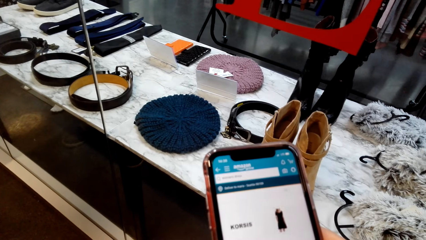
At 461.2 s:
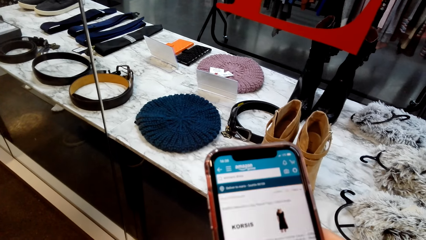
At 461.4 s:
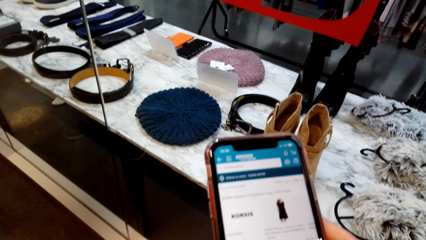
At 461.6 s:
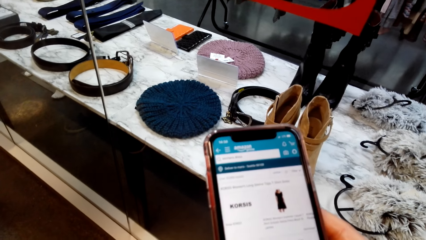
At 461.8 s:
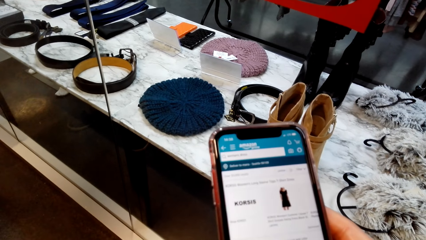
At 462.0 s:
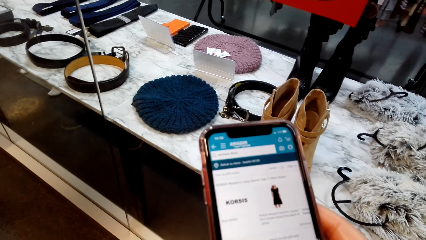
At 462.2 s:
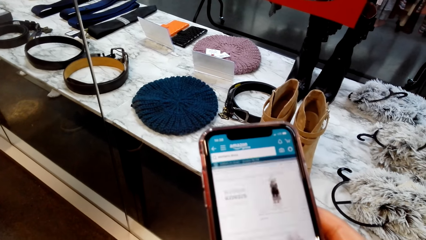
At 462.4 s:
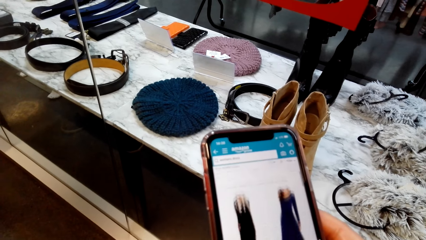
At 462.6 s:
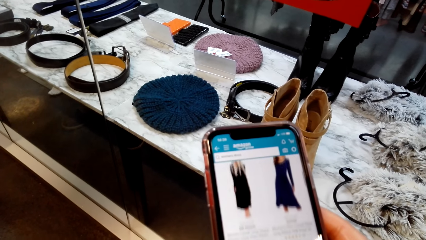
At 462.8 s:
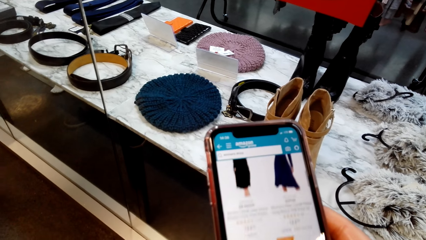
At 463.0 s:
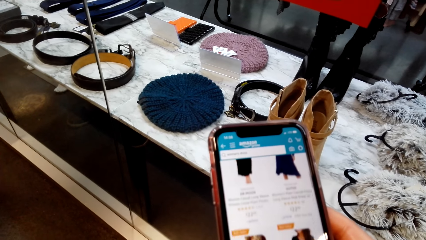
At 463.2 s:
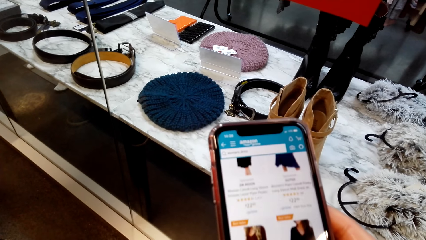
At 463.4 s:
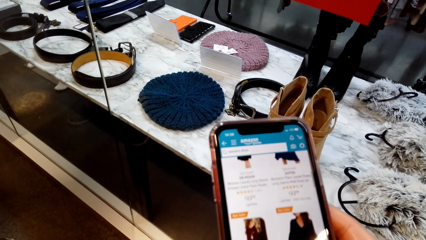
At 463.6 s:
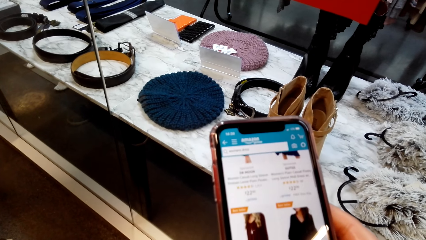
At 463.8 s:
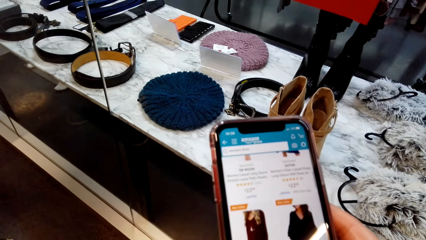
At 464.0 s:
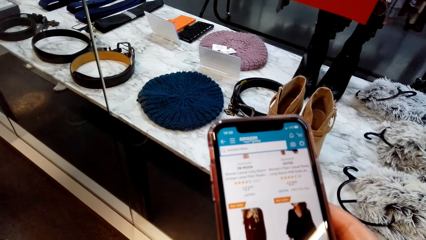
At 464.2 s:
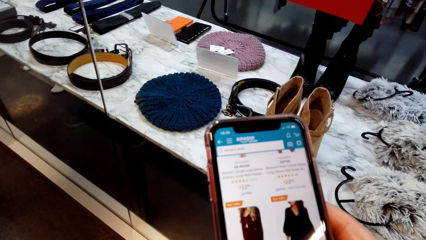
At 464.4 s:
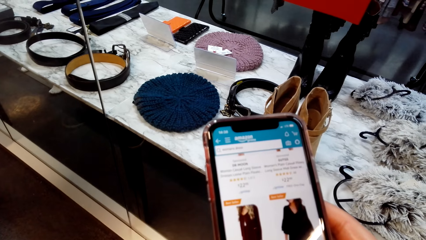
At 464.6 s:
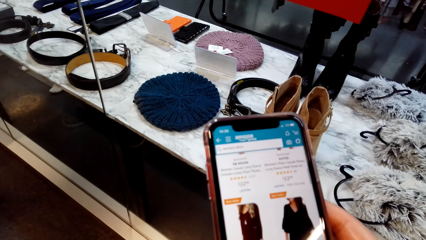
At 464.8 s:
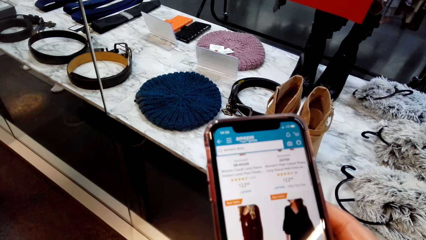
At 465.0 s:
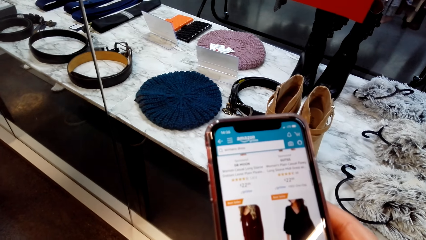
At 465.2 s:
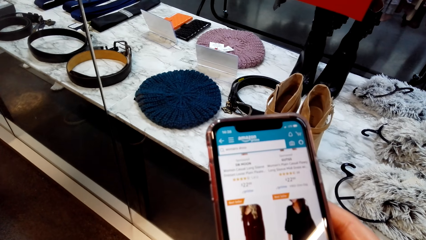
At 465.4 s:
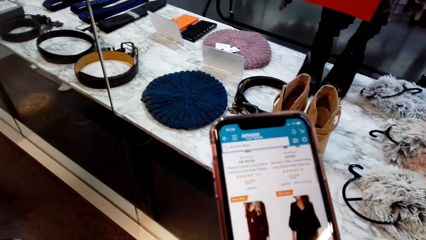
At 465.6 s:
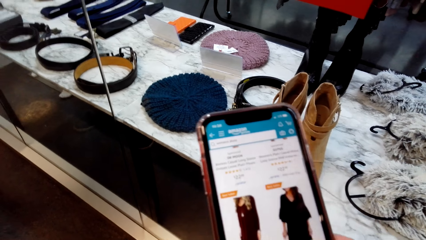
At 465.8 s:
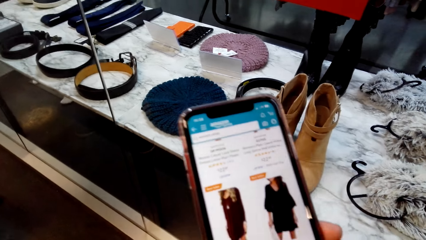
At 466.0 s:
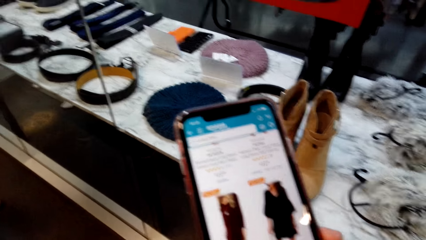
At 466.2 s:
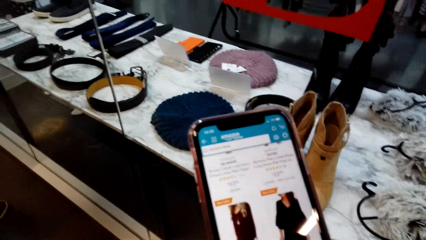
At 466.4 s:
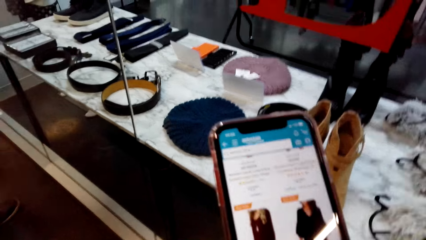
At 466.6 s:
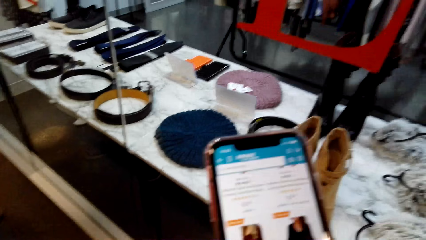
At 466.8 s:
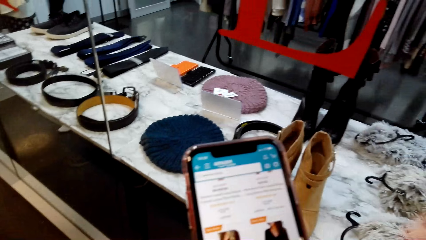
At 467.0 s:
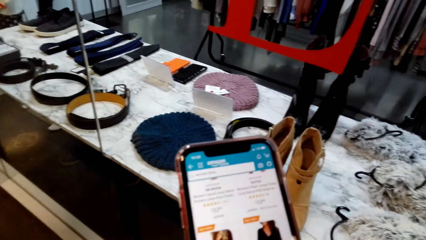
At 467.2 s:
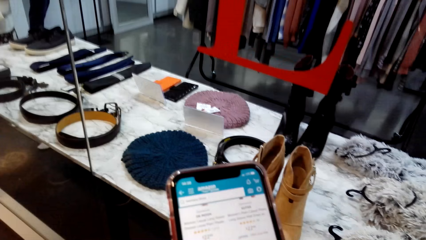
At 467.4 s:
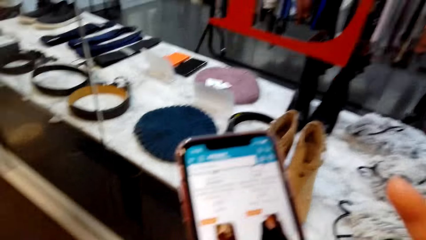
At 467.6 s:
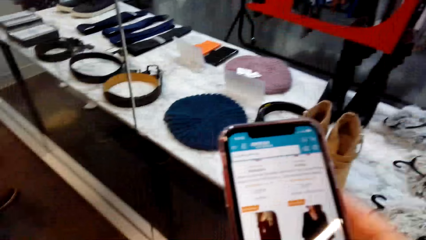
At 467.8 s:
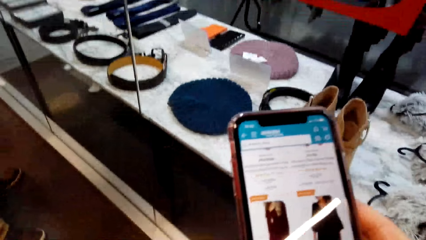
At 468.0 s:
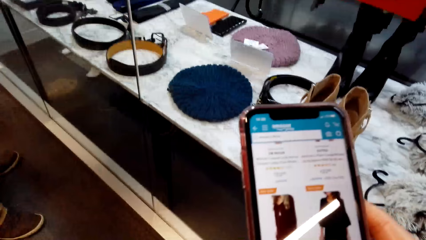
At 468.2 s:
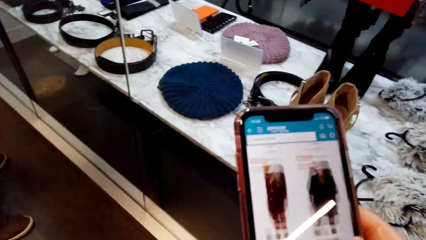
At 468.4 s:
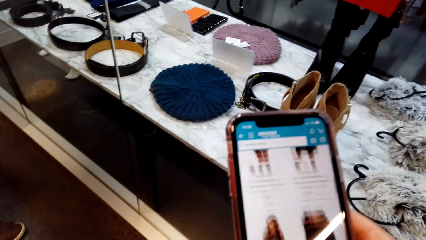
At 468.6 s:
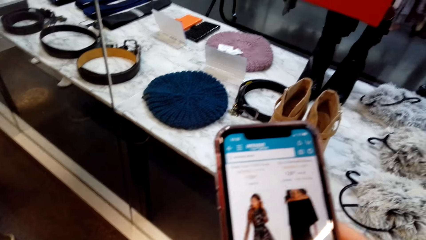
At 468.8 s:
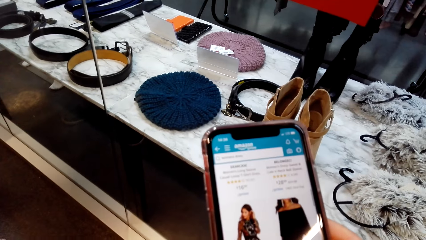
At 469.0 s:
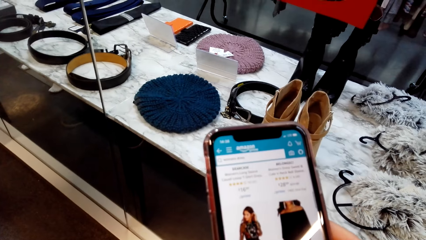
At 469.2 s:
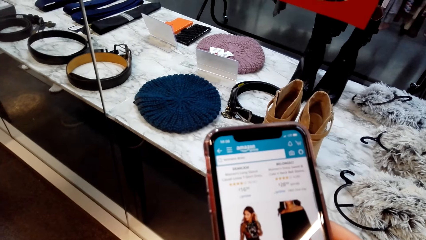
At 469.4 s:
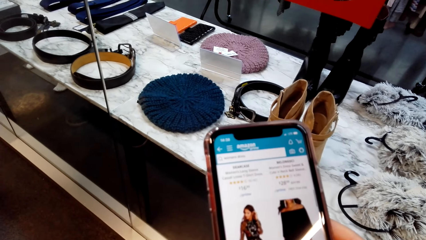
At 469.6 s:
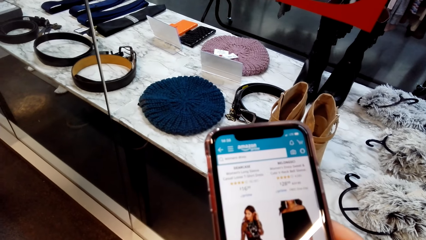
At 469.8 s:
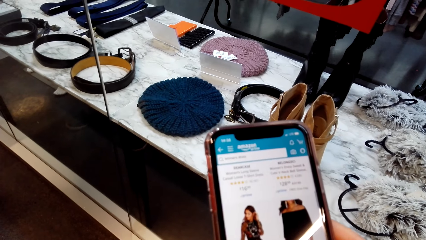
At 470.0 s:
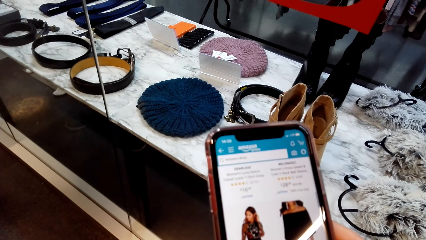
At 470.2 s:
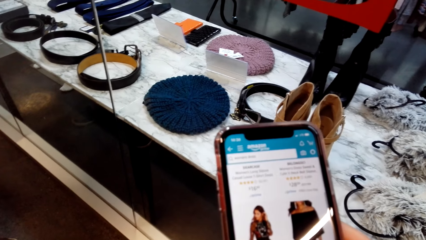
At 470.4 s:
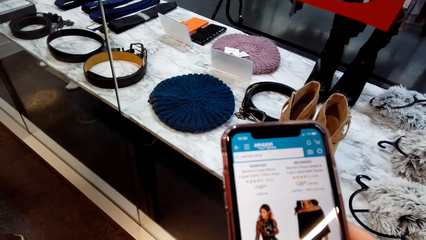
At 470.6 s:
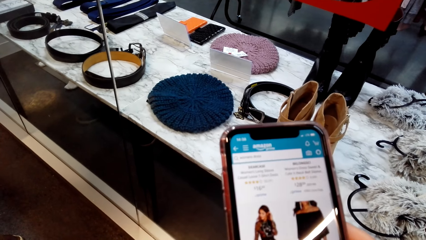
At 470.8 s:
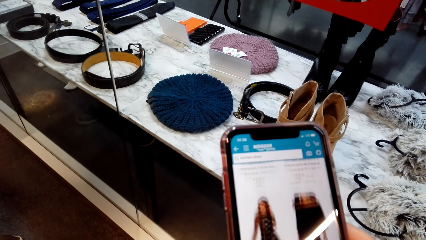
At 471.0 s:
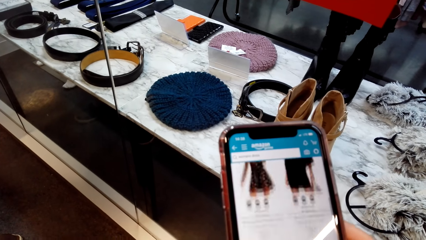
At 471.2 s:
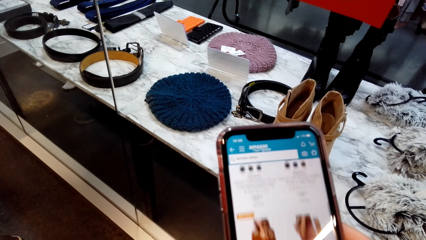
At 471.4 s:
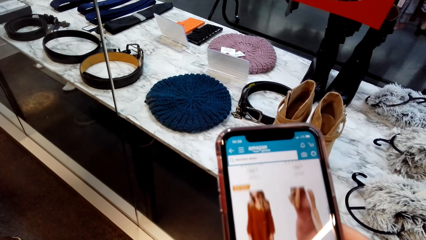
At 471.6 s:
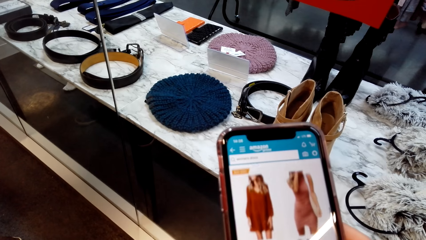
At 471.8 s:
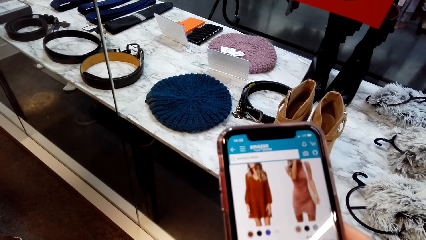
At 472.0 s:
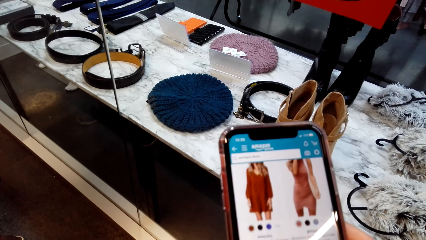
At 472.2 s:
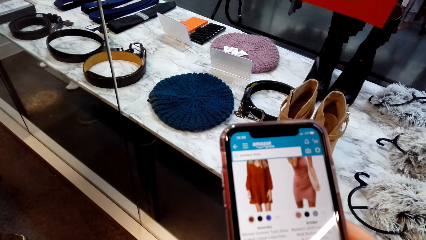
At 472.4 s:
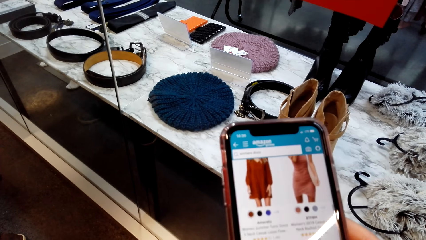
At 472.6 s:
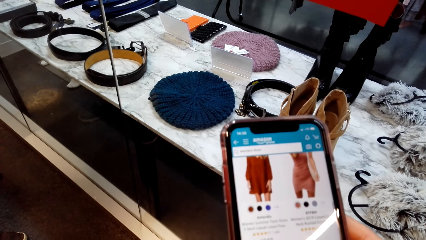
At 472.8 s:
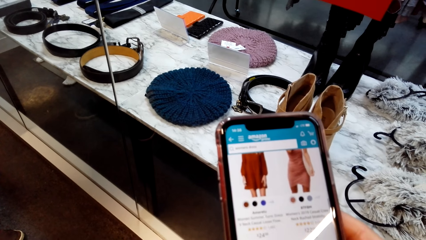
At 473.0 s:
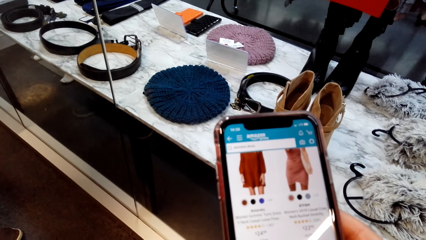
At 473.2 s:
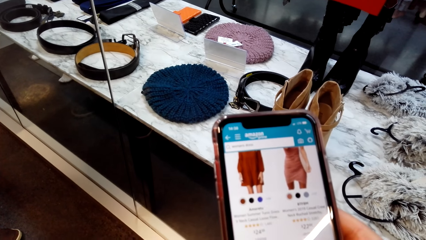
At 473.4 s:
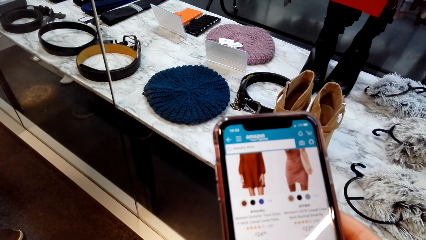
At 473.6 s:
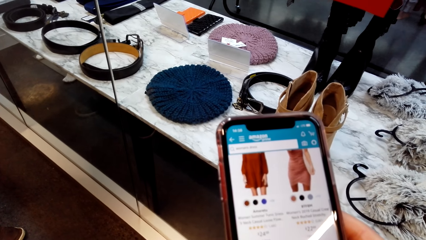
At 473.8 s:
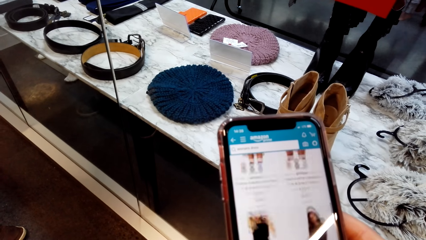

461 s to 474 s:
The camera wearer removes the hand from the phone. She touches her face. She operates the cellphone.

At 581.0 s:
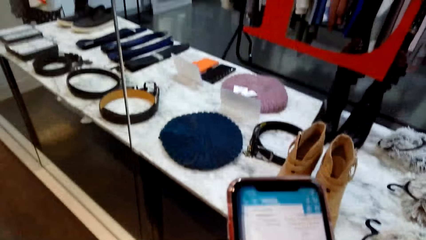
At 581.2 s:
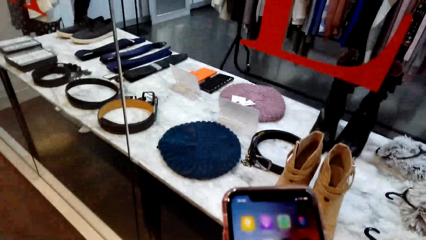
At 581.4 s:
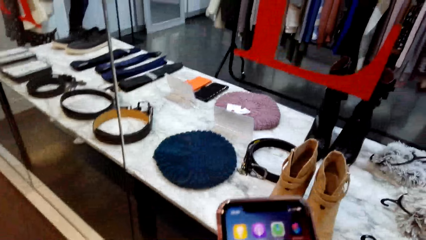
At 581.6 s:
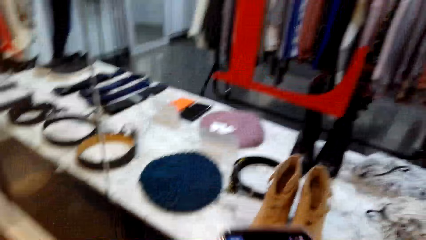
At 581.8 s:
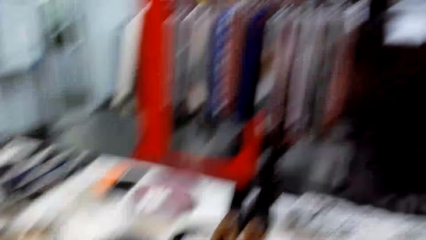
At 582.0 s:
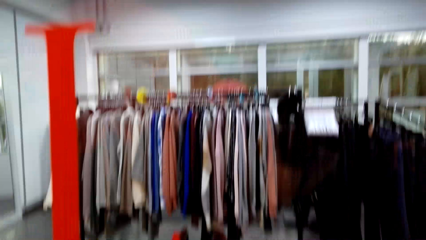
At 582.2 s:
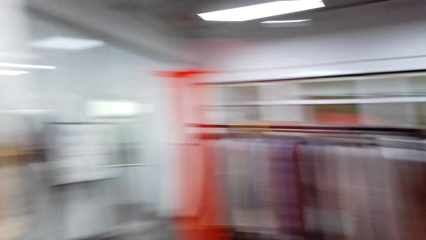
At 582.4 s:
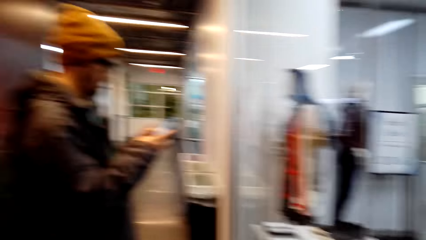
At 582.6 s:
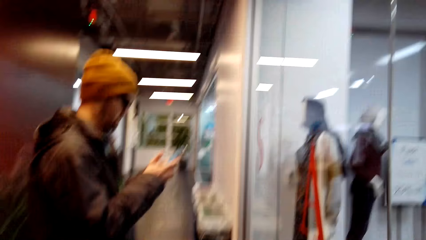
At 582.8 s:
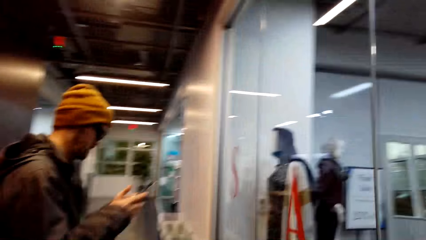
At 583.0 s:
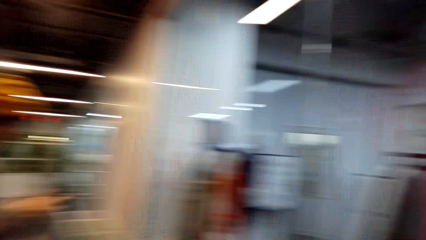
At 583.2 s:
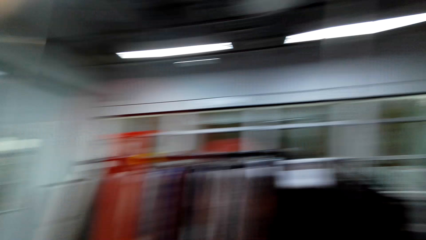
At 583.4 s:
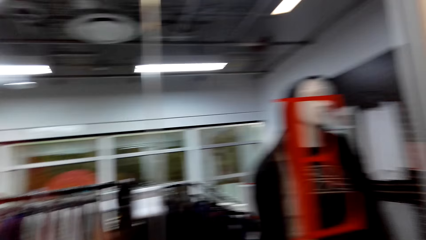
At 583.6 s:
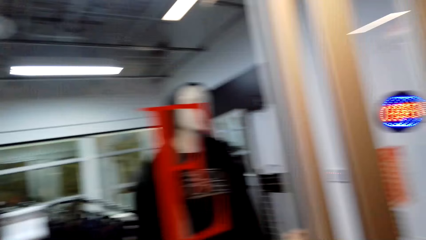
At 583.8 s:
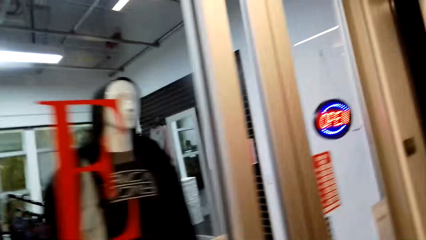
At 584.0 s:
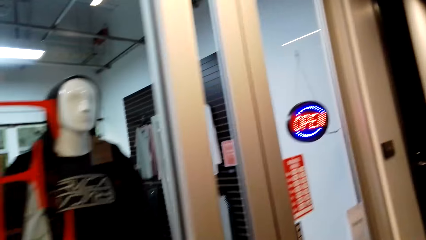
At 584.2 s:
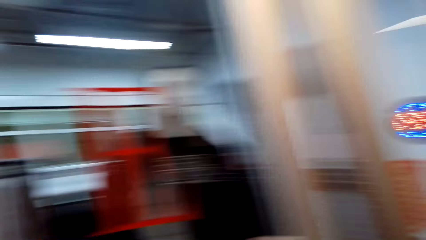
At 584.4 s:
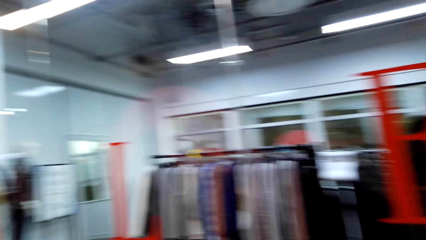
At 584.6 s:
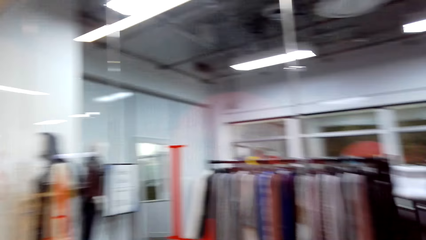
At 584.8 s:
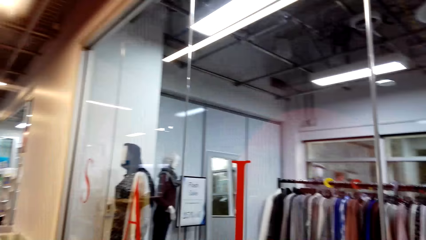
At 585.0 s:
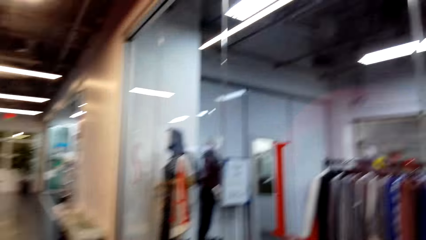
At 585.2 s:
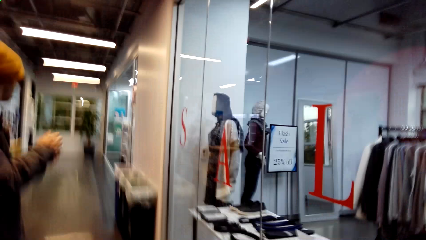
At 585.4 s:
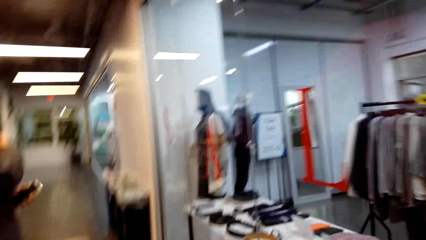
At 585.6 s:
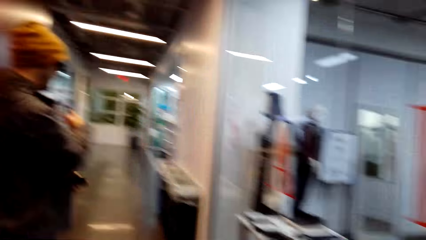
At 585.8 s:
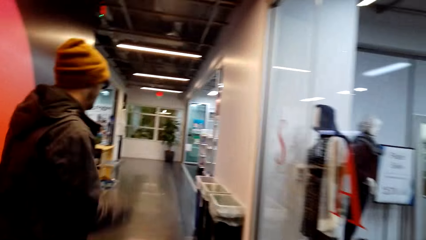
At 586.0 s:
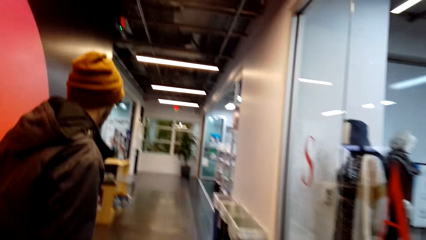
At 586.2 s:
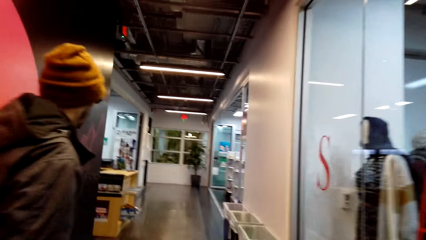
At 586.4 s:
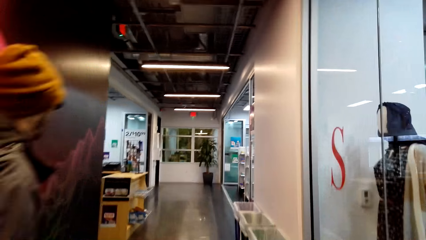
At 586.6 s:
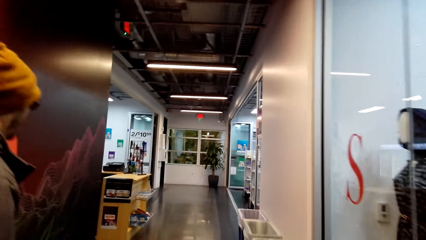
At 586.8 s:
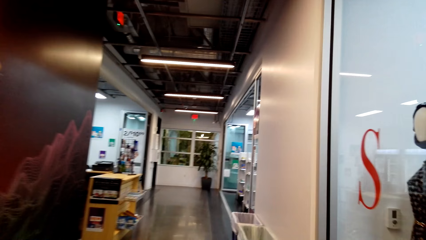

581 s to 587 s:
The camera wearer looks around. A man operates a phone. The camera wearer moves around.
